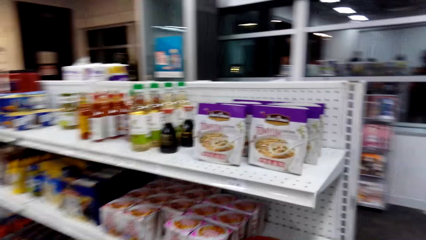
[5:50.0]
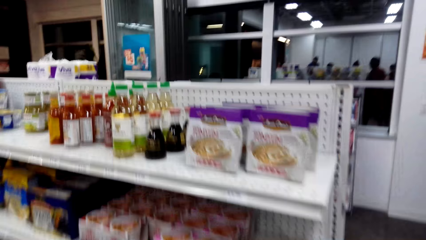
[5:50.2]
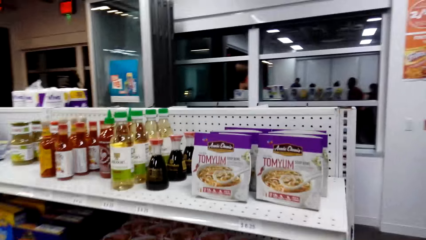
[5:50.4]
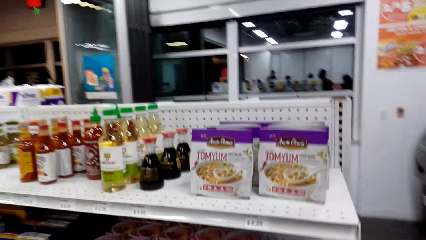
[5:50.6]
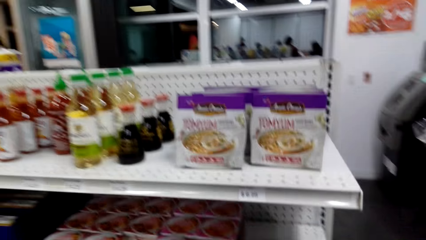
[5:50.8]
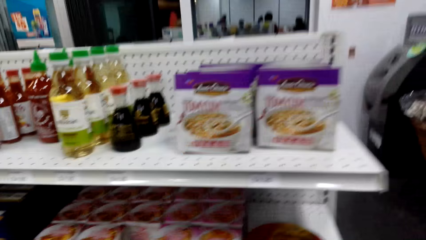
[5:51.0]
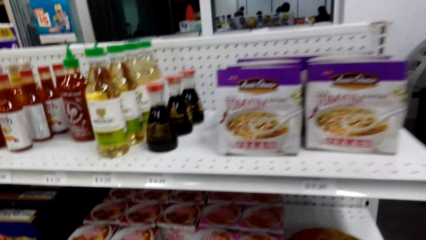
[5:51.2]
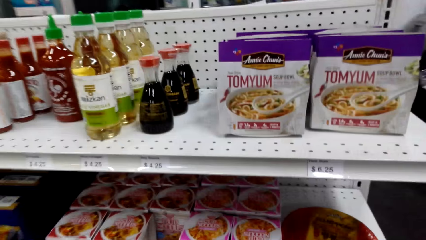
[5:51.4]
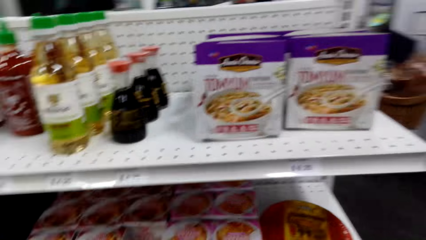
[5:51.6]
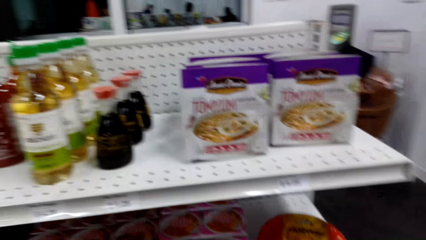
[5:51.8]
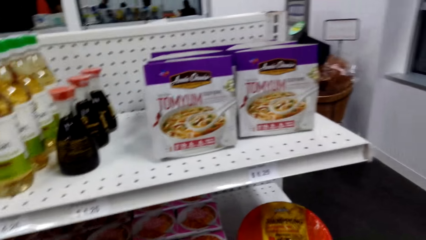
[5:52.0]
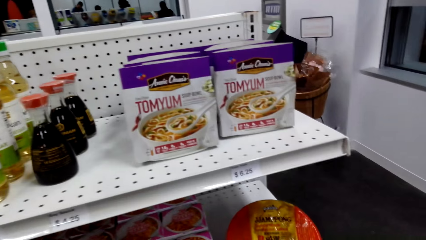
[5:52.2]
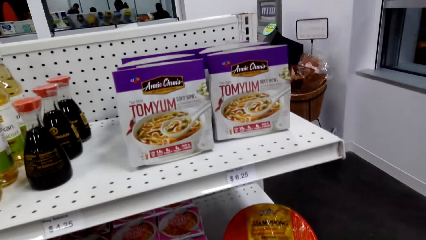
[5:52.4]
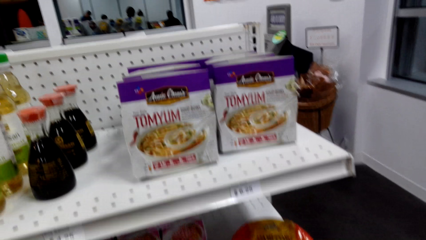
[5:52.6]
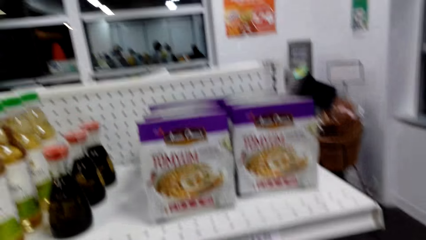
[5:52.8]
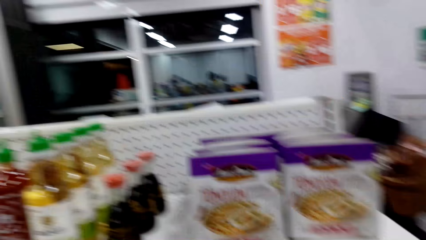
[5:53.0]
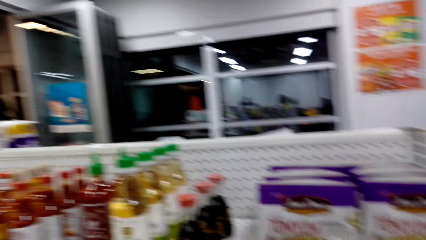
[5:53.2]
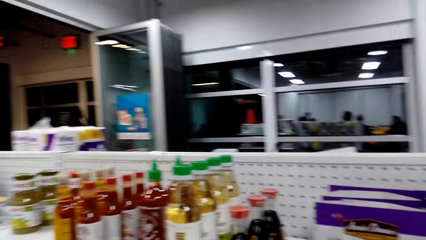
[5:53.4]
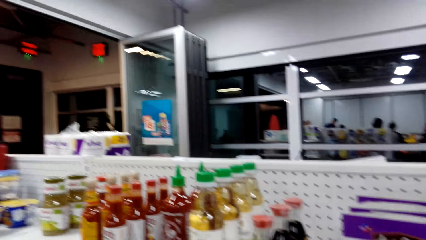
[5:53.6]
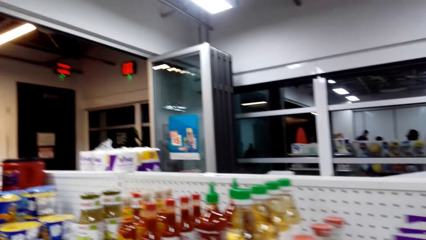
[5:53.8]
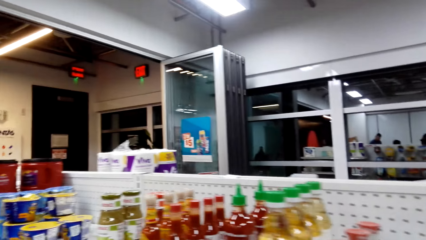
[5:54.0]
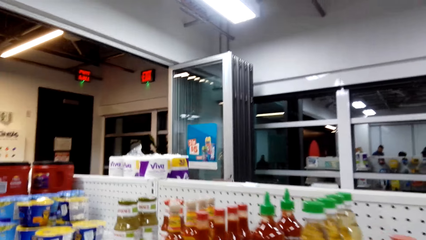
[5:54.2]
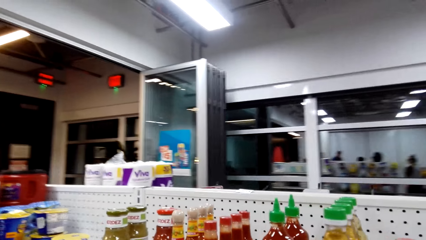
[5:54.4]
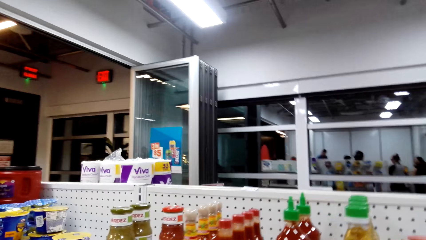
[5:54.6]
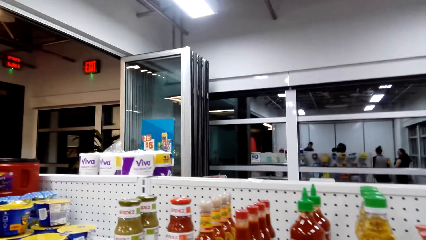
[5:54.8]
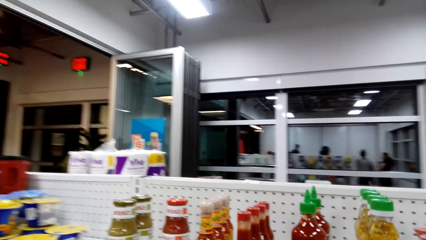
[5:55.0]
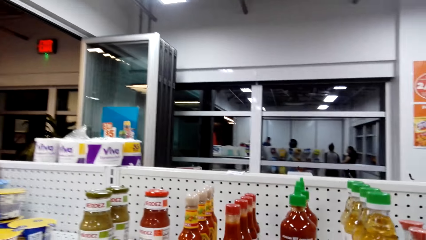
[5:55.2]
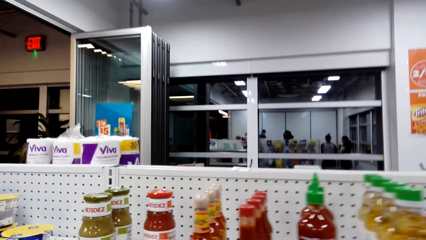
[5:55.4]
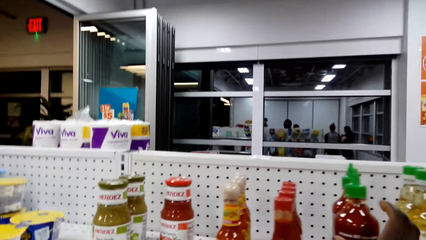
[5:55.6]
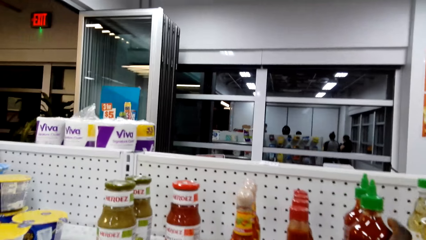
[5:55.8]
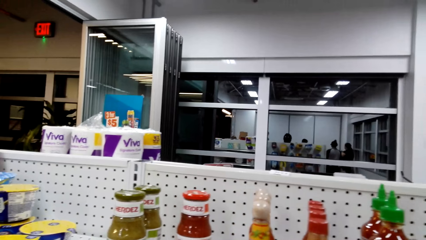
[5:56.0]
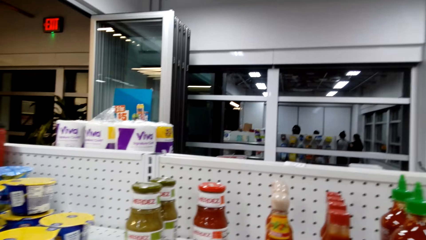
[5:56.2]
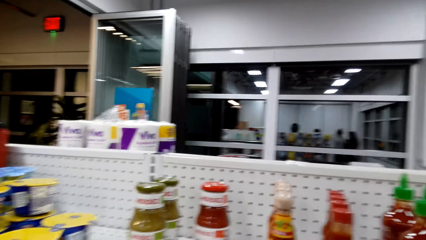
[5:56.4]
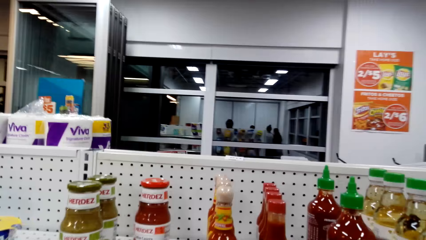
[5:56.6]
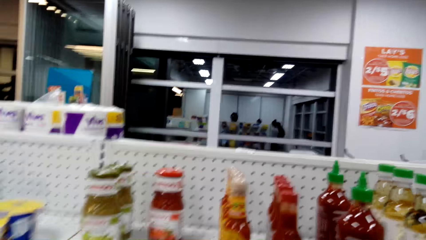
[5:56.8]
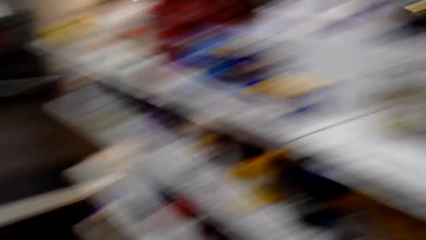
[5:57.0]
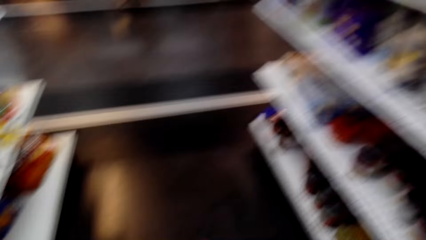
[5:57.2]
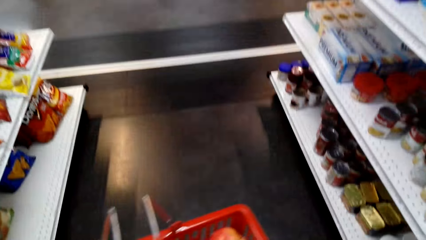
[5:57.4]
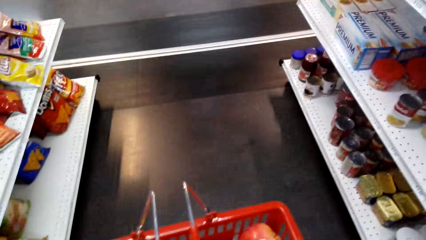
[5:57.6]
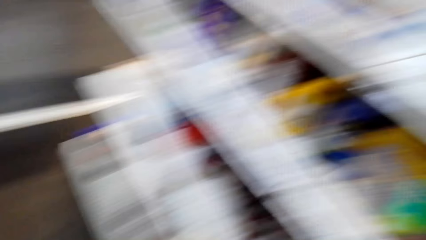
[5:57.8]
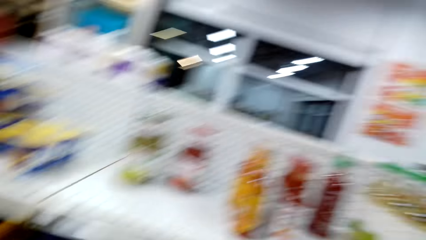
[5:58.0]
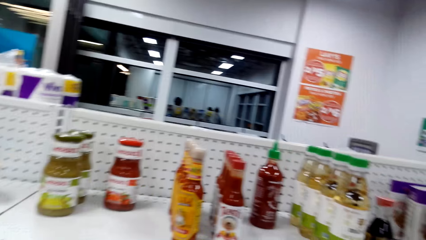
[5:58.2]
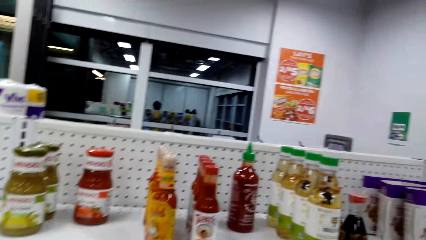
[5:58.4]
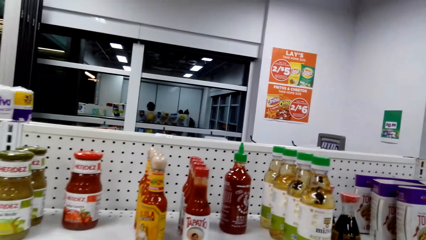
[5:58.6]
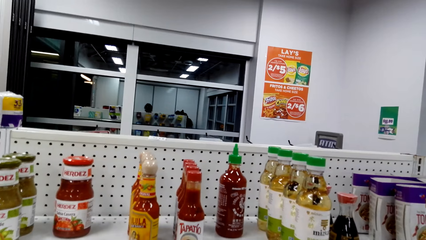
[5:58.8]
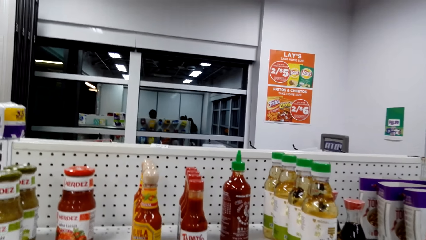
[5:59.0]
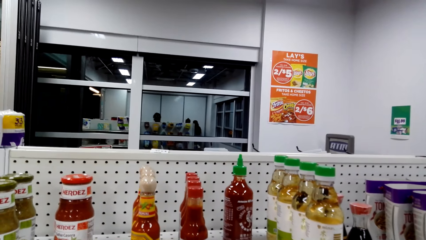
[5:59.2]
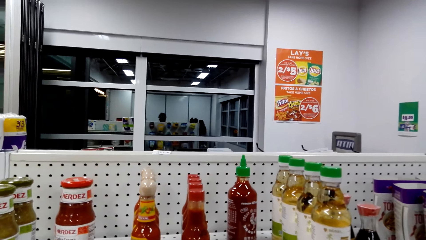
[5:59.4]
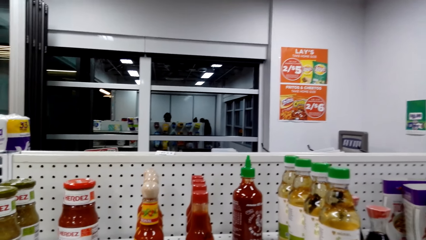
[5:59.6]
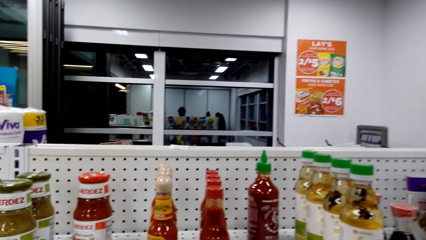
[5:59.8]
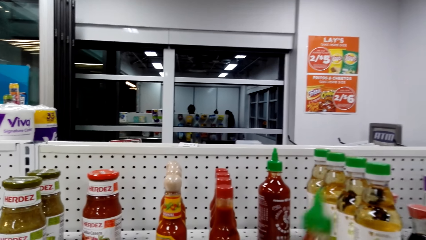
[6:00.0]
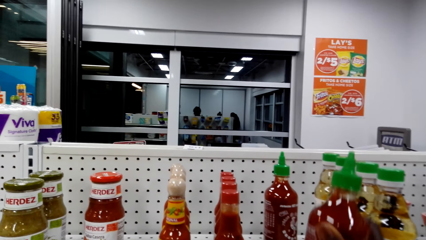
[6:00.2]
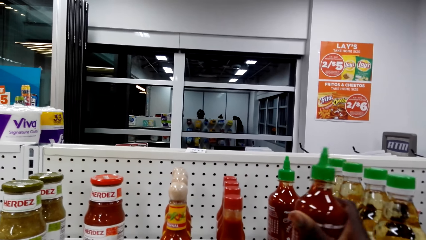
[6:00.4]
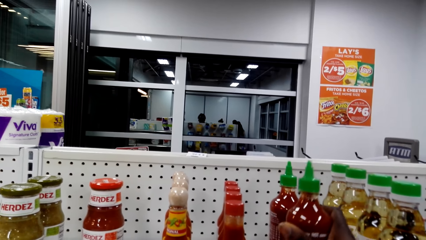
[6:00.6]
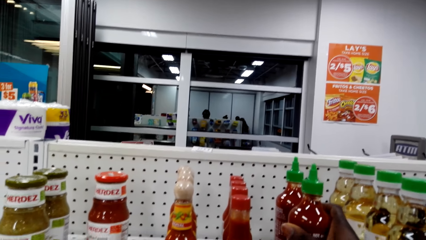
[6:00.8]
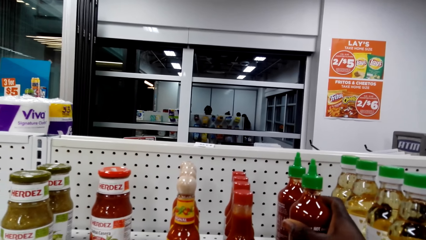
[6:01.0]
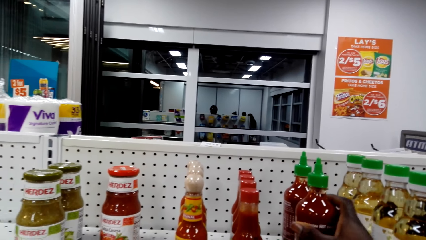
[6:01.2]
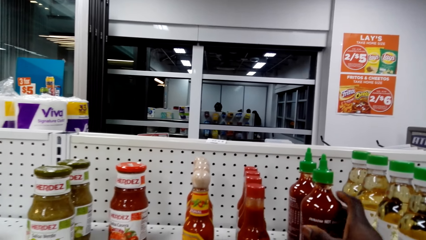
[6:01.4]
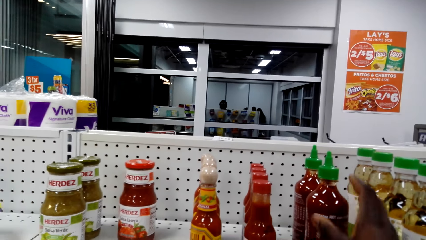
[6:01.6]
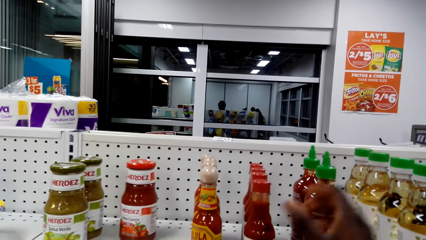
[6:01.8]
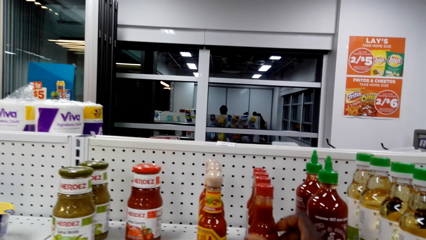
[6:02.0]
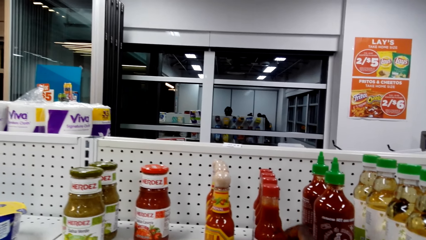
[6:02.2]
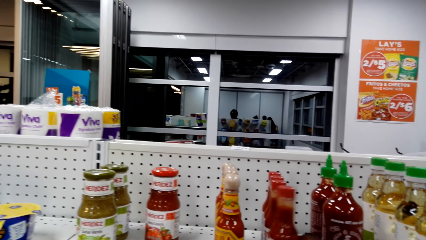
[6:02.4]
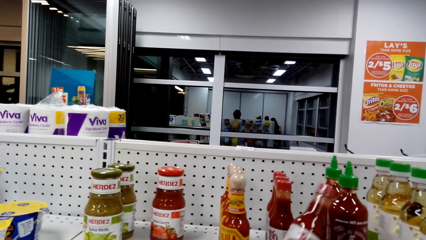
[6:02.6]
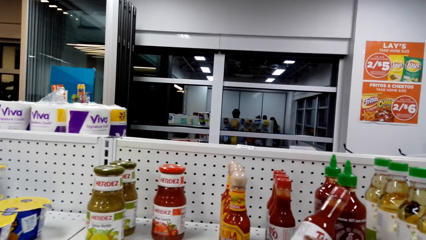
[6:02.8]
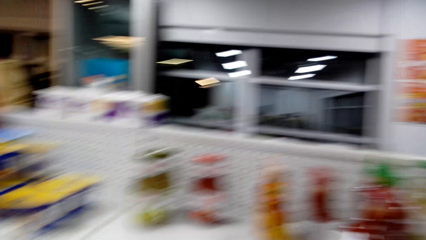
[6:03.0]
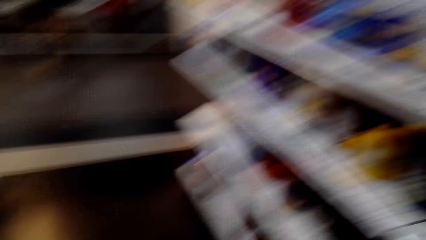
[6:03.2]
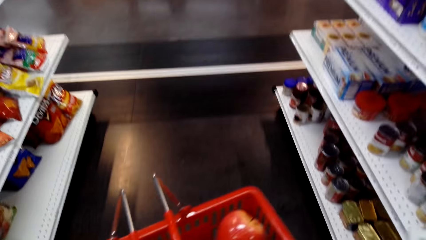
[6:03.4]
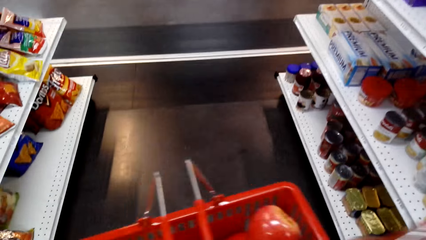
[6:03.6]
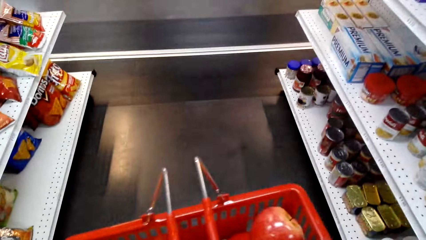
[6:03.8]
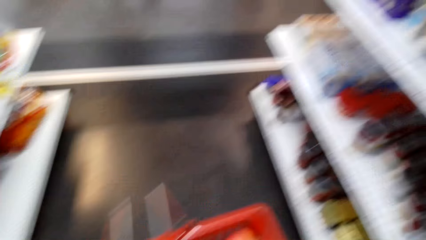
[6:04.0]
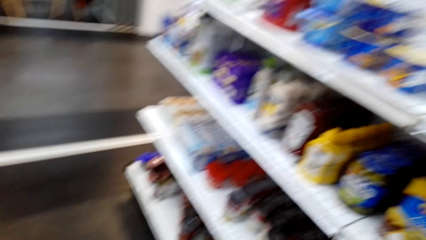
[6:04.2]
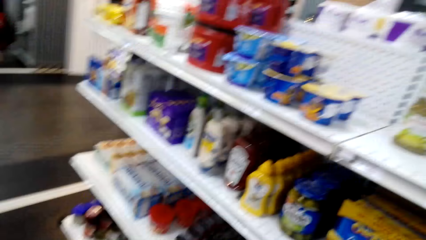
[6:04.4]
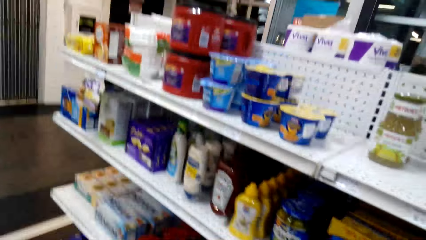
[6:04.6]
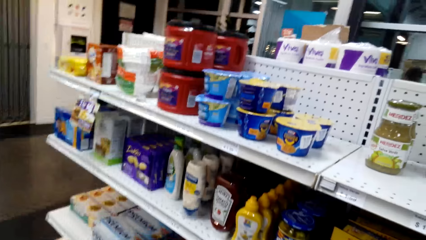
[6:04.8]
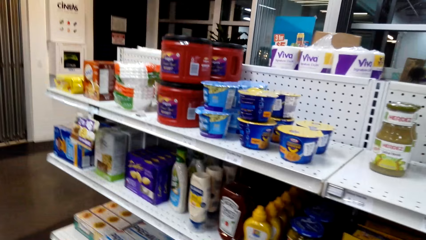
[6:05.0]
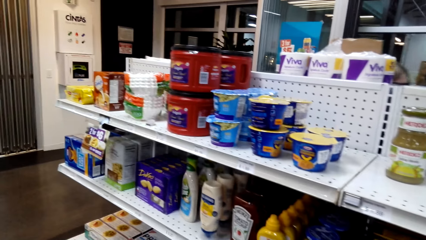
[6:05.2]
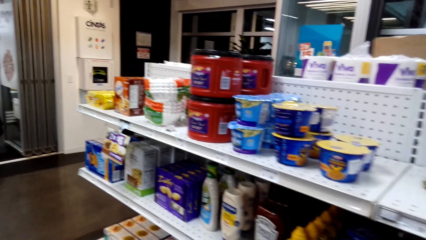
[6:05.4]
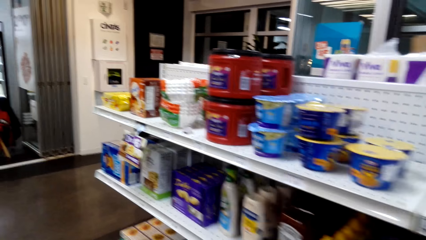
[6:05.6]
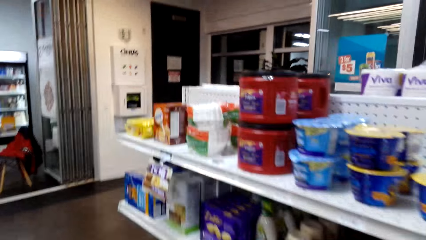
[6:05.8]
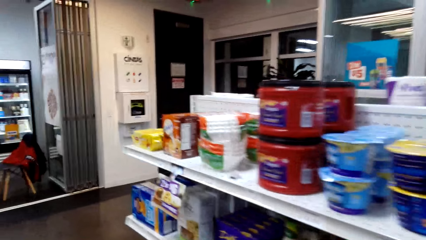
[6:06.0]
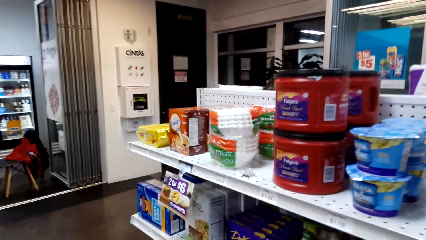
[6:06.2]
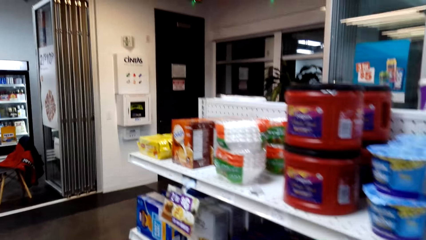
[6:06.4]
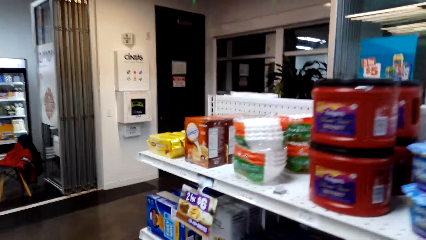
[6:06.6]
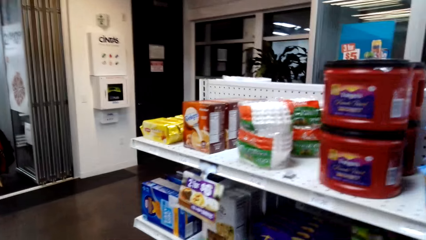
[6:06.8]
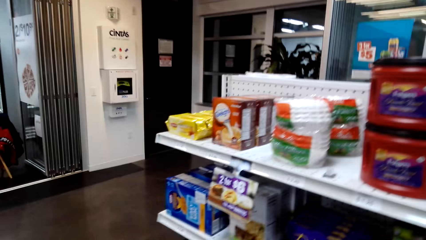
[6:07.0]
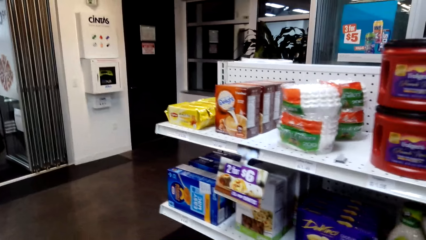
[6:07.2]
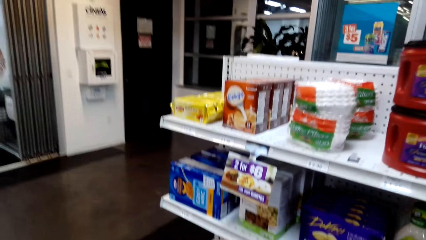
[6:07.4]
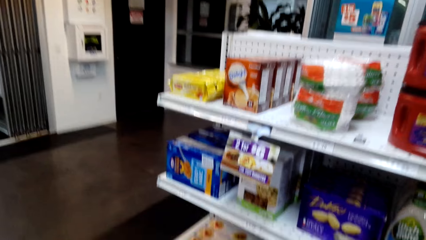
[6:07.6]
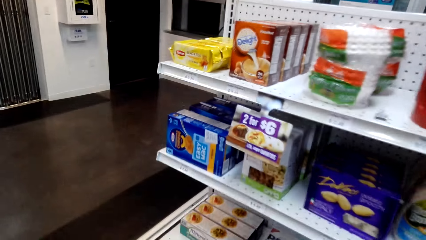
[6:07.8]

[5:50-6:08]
The camera wearer looks around. They look at the bucket. They look around. They lift a bottle of something. They return the sauce on the shelf. They pull back the right hand. They pick up a bottle of chili pepper from the shelf. They look around. They put the chili pepper on the bucket. They walk around.
